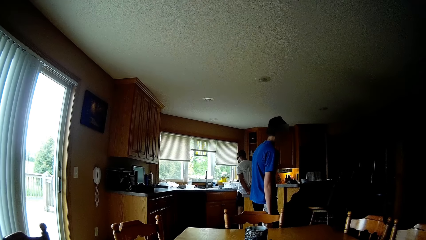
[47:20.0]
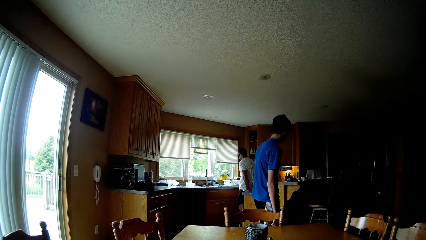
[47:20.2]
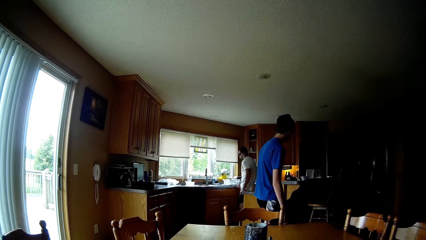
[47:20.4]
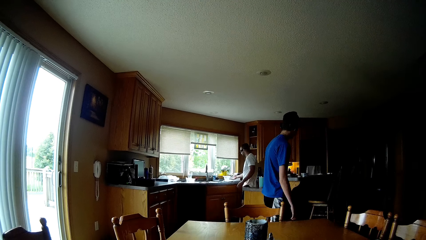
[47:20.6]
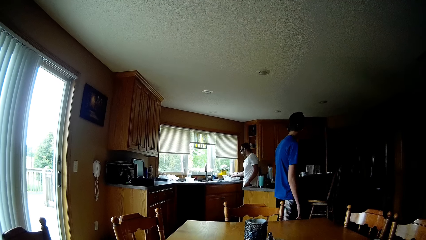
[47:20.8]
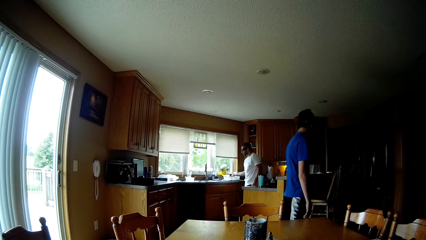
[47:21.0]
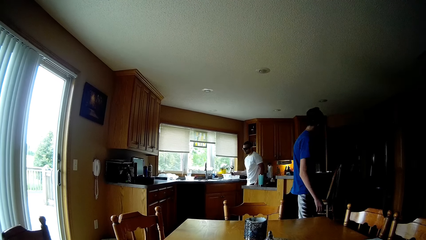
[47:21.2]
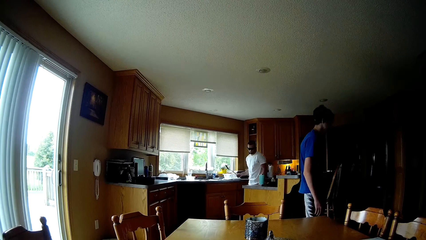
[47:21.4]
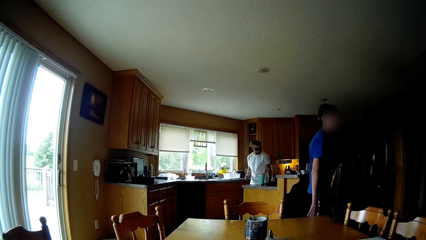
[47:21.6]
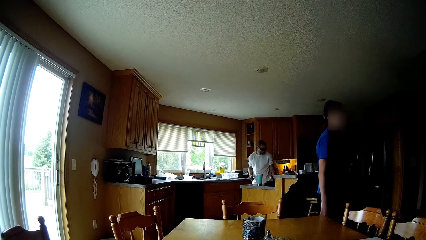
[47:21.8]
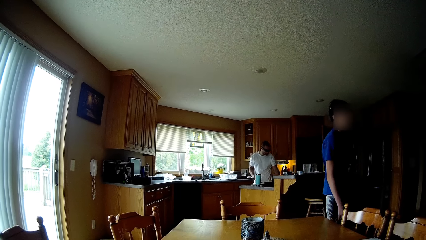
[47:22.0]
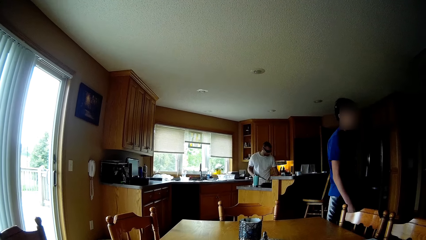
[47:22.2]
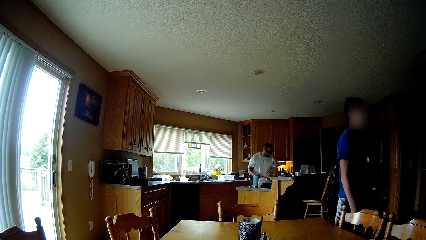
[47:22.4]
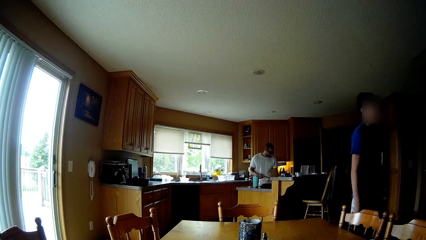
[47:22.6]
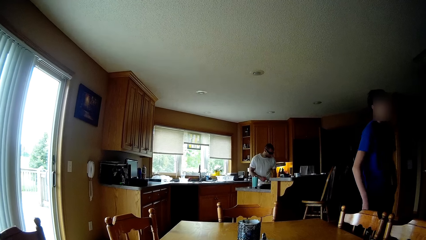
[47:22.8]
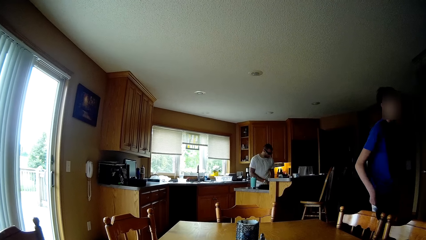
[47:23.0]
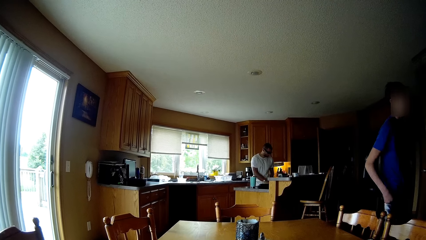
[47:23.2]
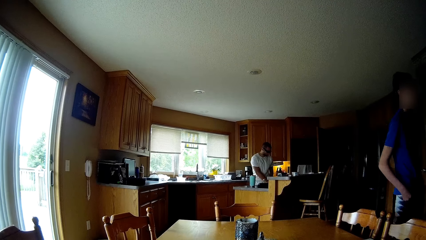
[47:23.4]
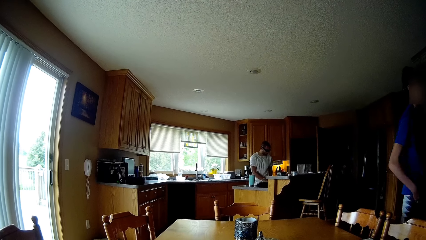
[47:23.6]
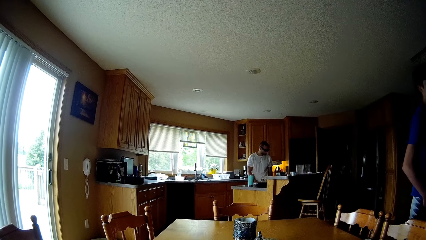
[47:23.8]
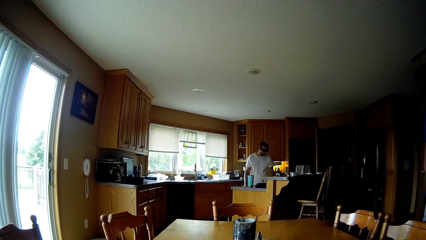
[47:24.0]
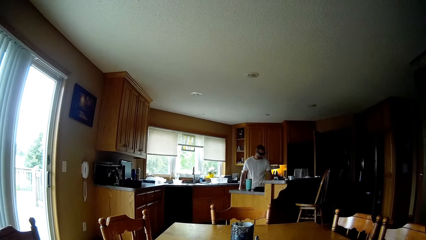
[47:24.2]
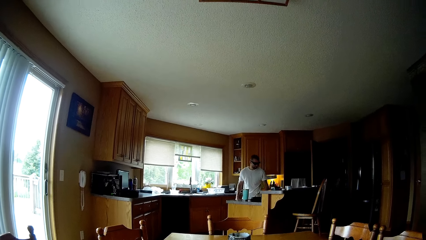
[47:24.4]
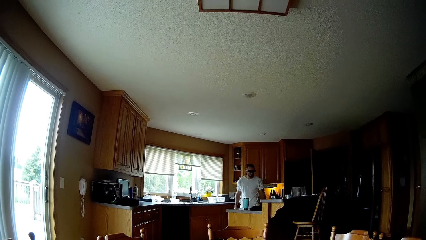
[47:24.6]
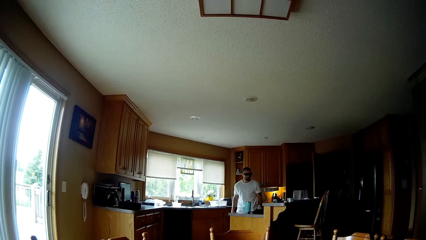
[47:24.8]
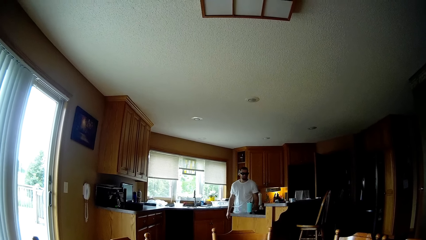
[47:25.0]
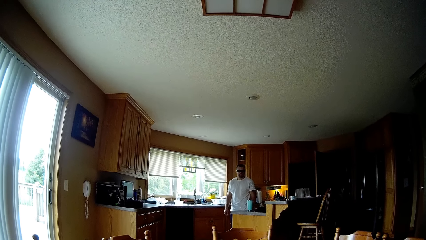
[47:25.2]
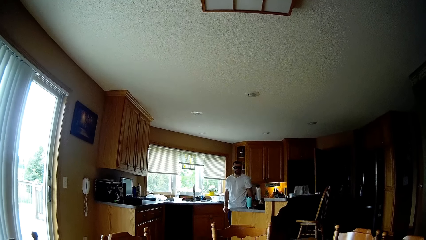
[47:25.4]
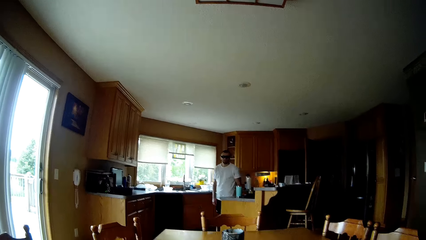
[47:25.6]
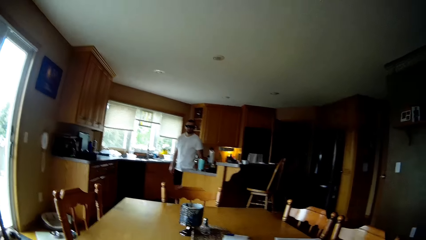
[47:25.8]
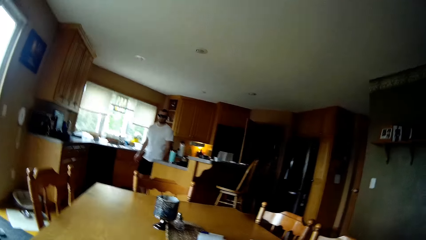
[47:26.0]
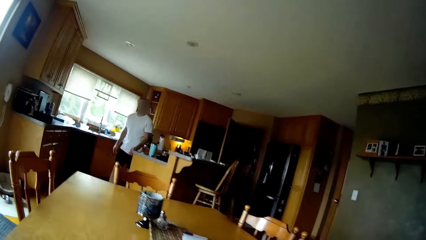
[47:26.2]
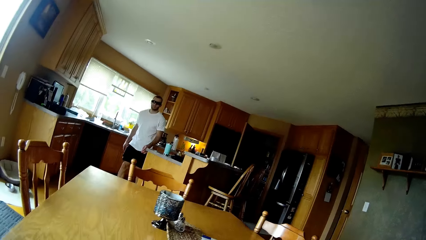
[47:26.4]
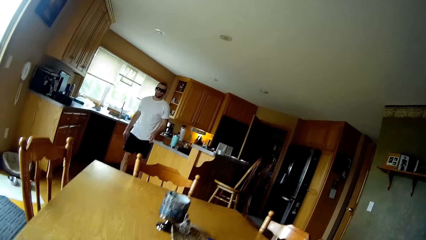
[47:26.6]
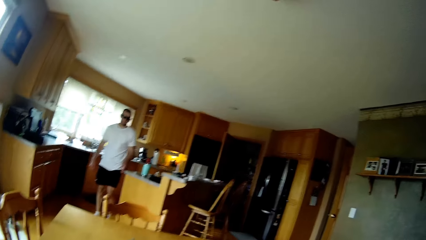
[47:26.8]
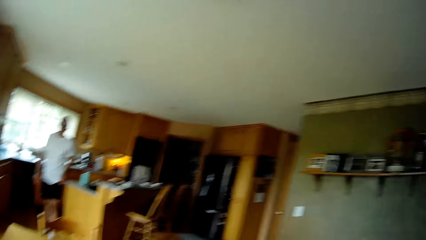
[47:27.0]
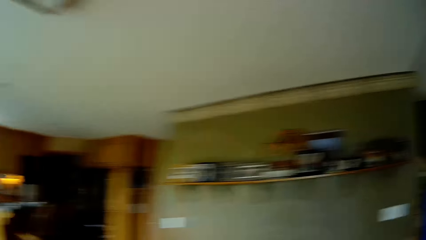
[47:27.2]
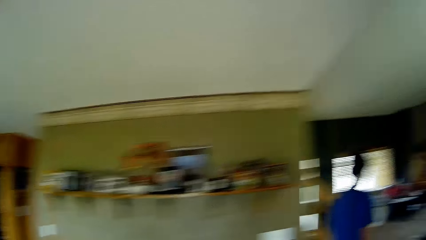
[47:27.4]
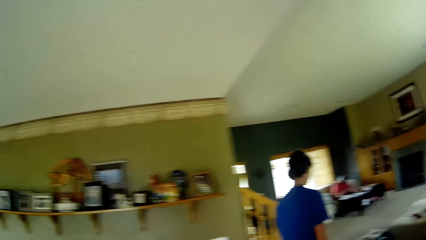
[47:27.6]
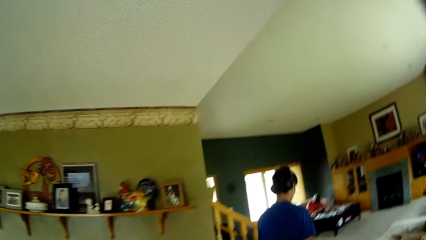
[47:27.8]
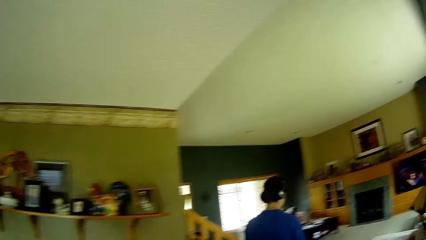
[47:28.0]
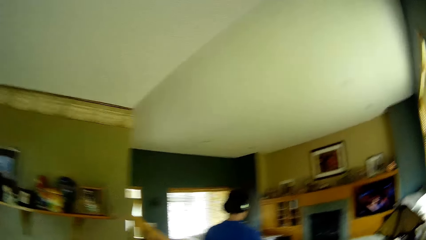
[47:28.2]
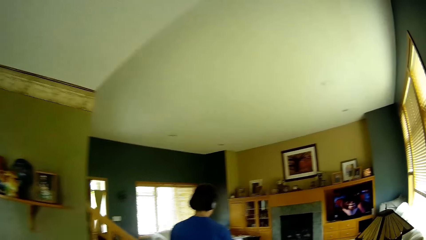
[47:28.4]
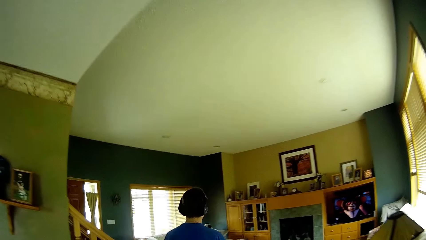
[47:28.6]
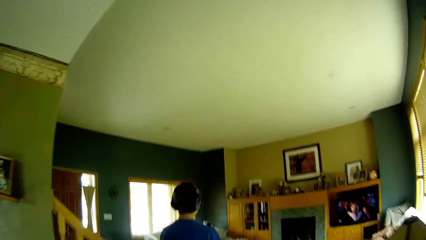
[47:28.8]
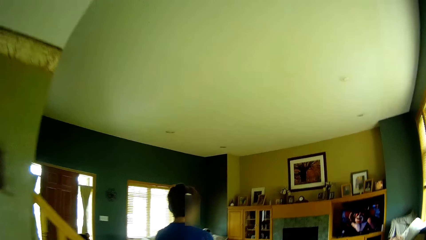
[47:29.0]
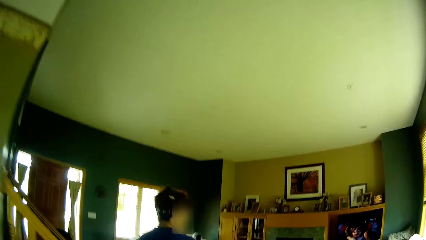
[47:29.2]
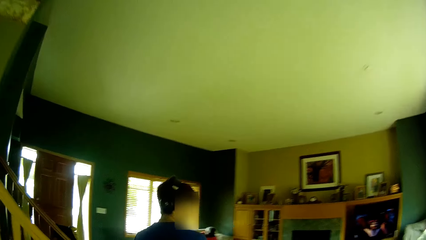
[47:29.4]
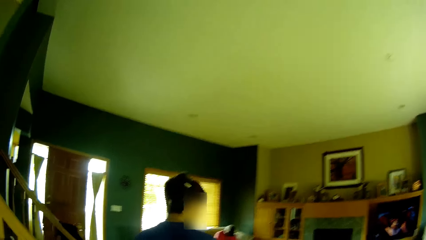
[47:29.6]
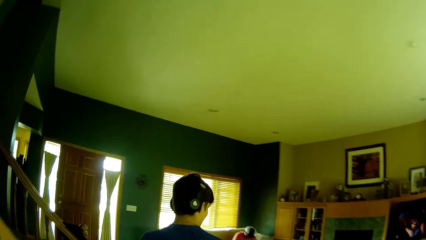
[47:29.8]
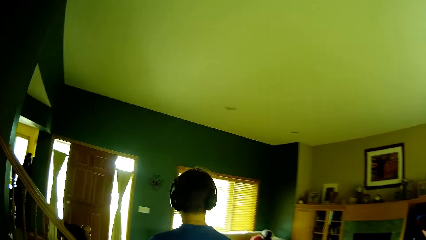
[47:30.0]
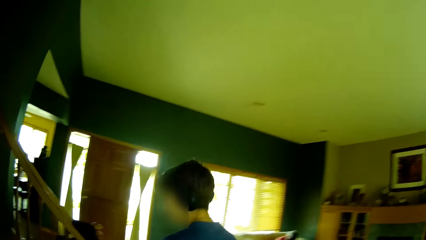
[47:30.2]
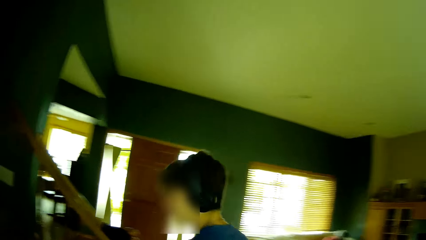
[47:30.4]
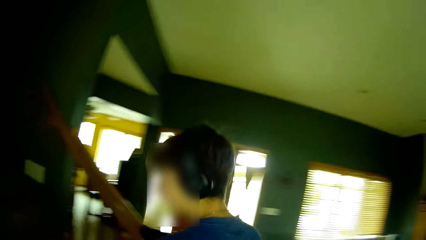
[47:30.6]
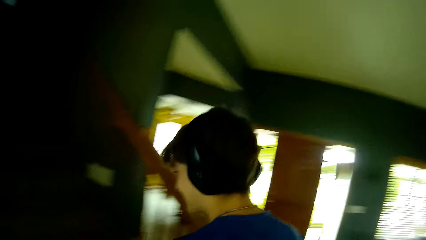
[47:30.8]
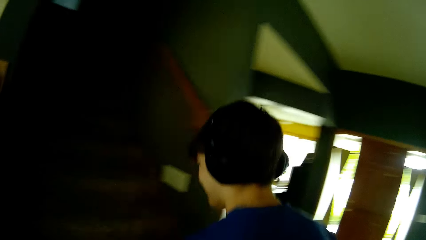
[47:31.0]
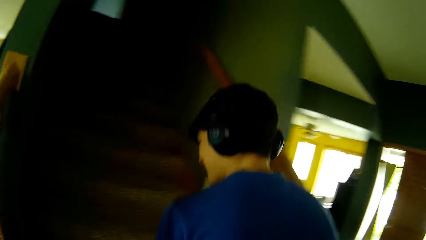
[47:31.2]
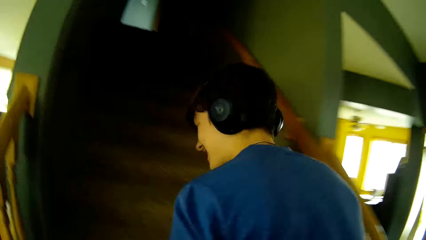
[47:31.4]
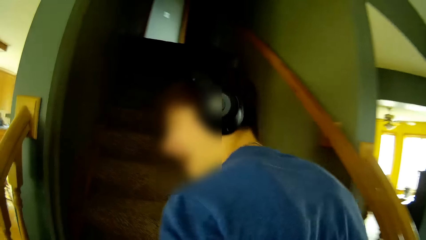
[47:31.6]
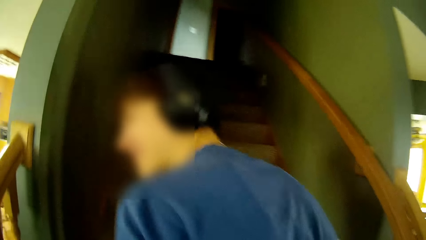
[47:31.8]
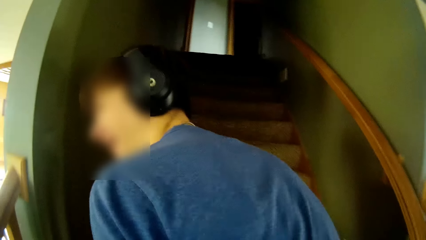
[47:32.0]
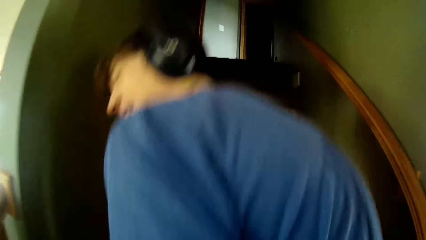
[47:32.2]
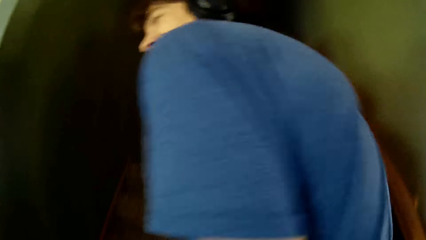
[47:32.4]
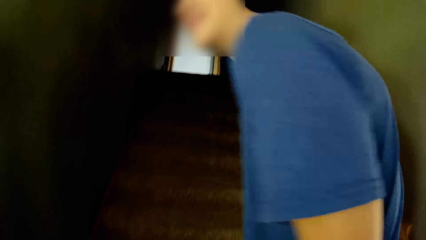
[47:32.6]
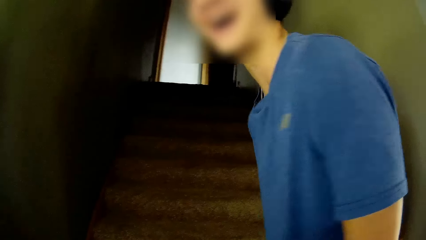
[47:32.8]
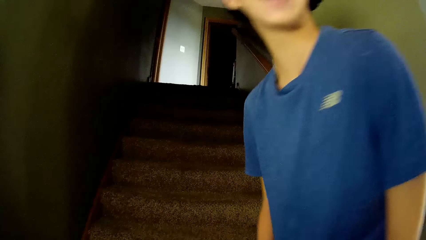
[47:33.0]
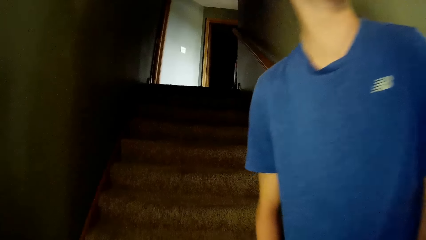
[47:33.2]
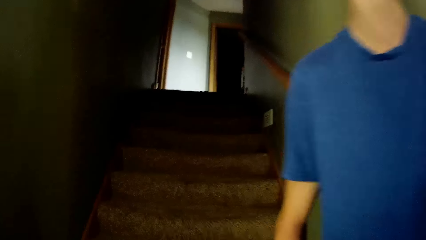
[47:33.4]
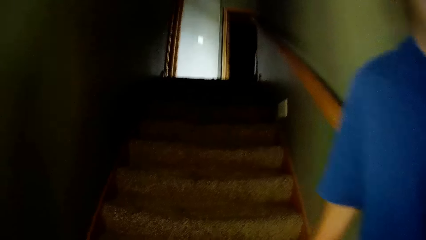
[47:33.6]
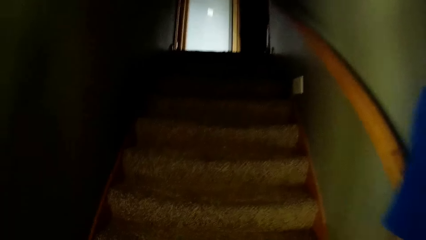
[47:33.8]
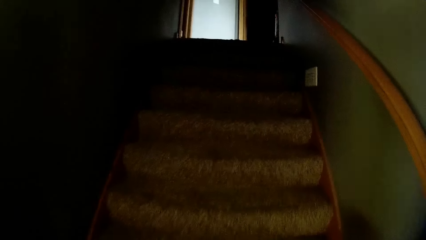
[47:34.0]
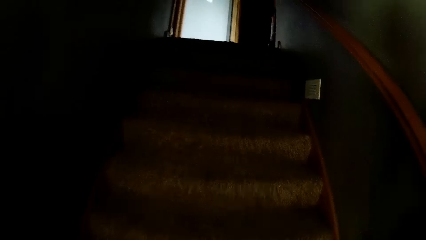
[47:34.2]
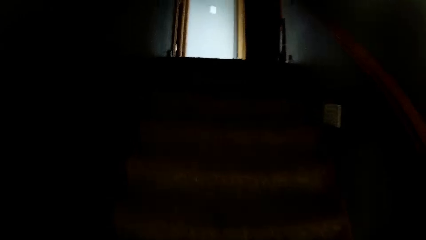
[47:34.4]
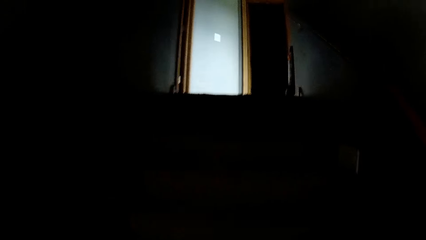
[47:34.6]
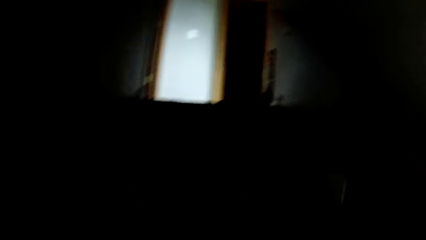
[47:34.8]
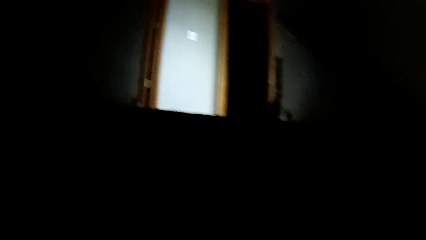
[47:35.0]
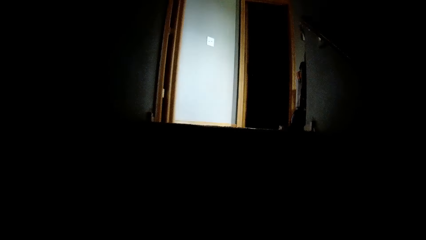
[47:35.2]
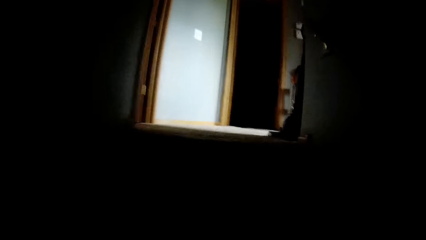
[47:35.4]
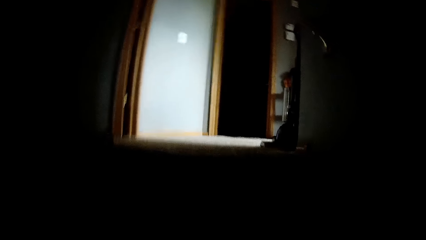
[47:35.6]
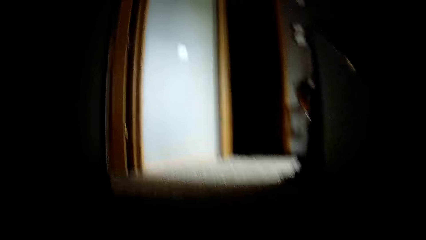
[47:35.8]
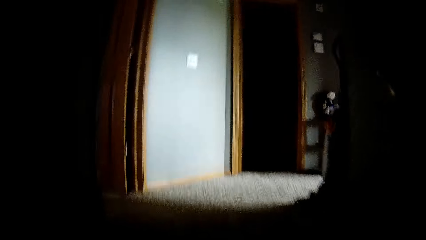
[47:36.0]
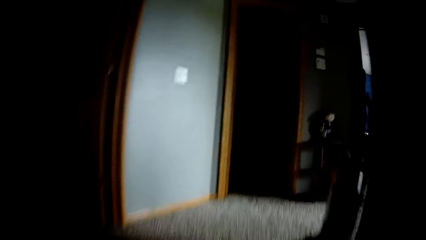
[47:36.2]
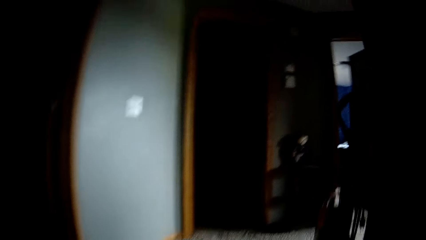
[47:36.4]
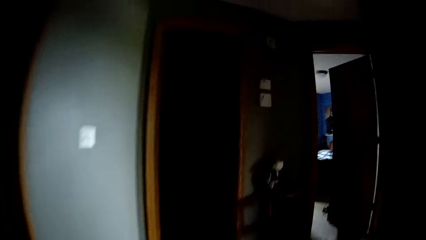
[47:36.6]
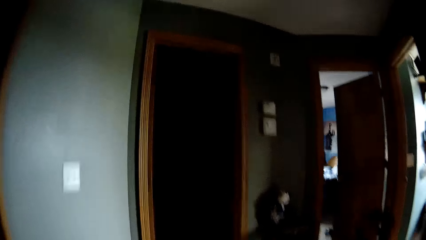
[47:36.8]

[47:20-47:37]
A man picks up a spoon in the kitchen. The man puts the spoon on the kitchen counter. The man walks in the room. Another man walks around the house. The camera wearer walks in the house. They walk up the stairs. The other man takes the stairs. The other man speaks to the camera wearer. The camera wearer walks past the other man.
